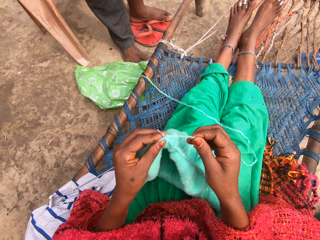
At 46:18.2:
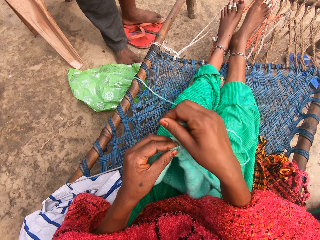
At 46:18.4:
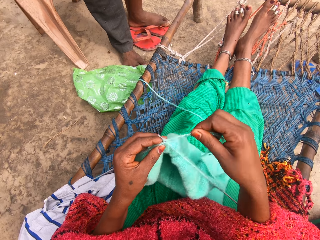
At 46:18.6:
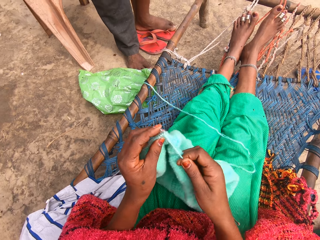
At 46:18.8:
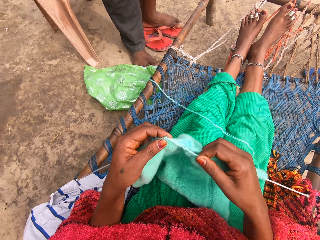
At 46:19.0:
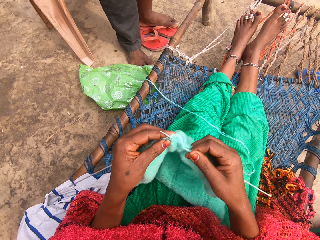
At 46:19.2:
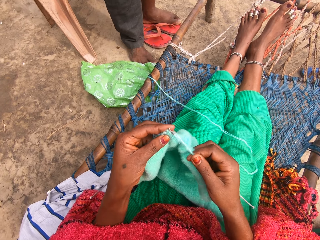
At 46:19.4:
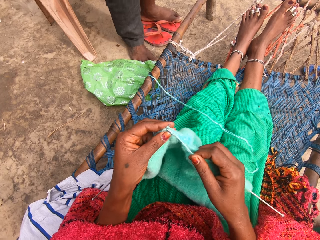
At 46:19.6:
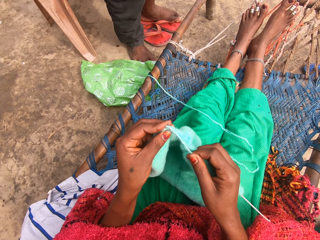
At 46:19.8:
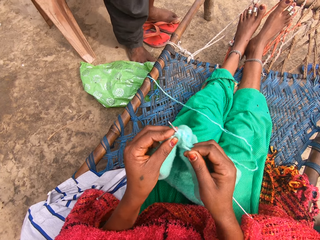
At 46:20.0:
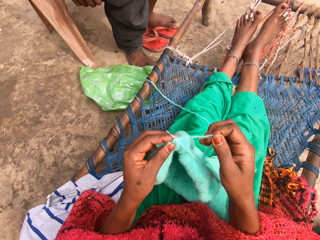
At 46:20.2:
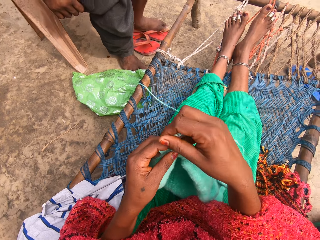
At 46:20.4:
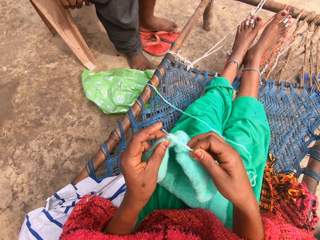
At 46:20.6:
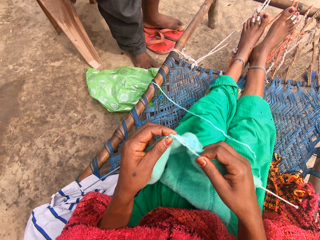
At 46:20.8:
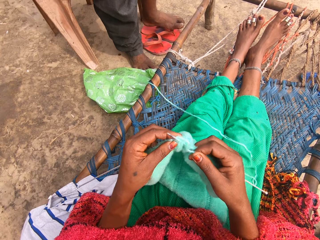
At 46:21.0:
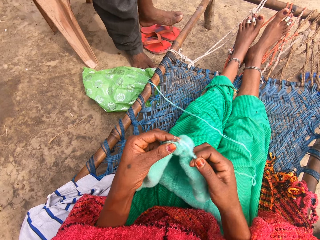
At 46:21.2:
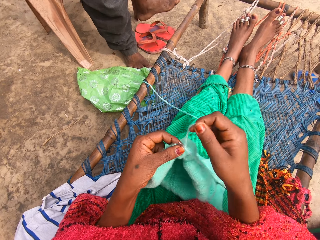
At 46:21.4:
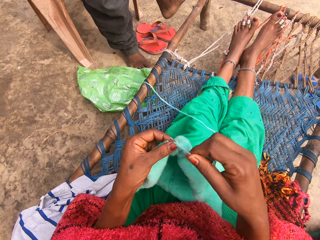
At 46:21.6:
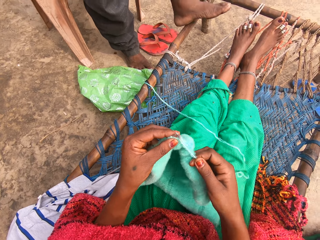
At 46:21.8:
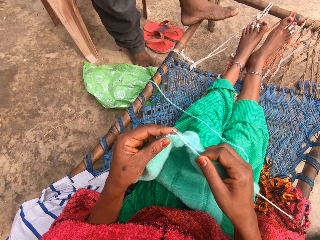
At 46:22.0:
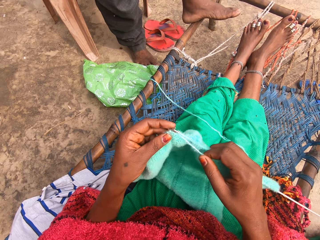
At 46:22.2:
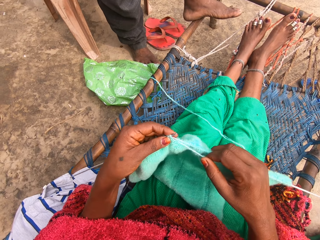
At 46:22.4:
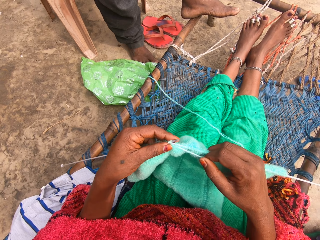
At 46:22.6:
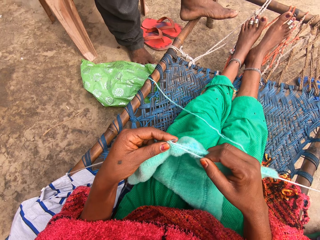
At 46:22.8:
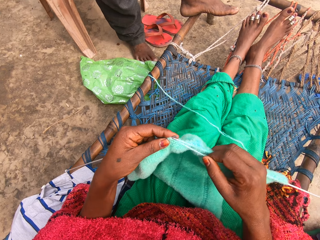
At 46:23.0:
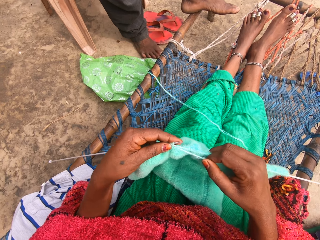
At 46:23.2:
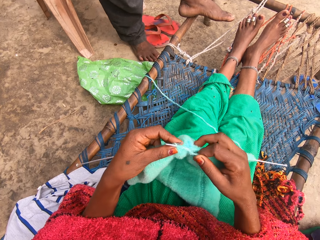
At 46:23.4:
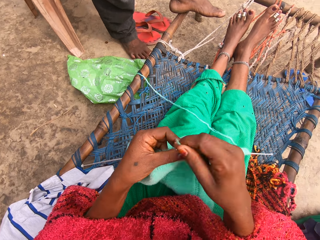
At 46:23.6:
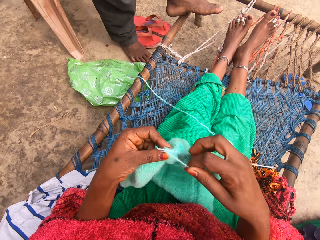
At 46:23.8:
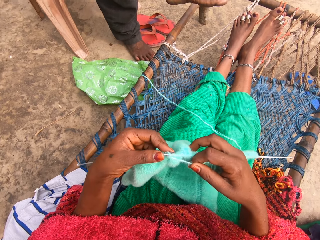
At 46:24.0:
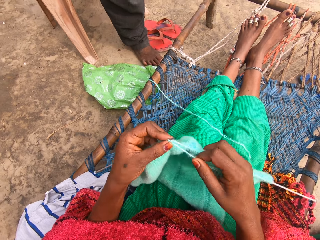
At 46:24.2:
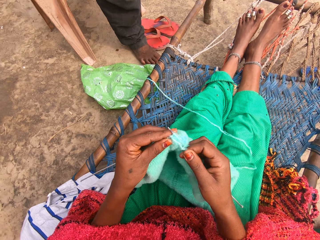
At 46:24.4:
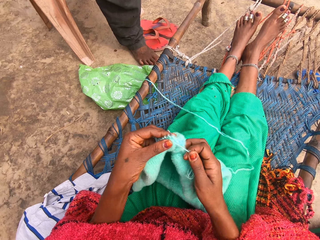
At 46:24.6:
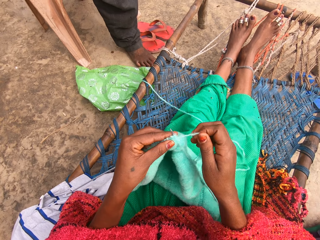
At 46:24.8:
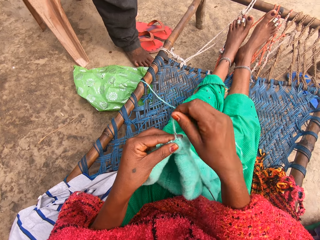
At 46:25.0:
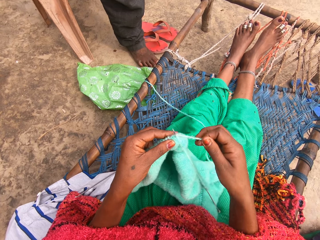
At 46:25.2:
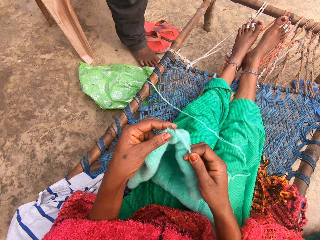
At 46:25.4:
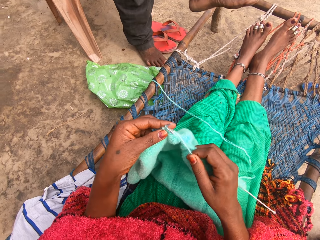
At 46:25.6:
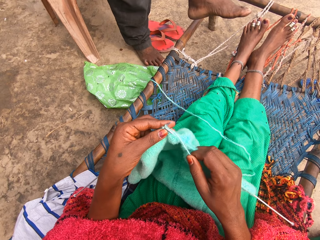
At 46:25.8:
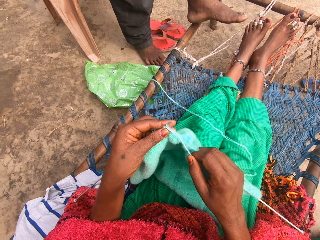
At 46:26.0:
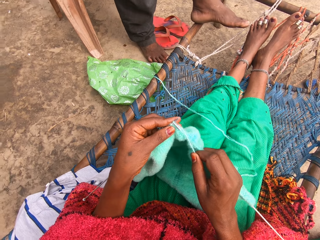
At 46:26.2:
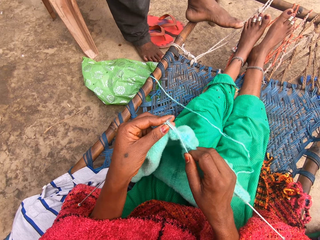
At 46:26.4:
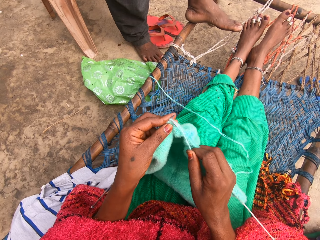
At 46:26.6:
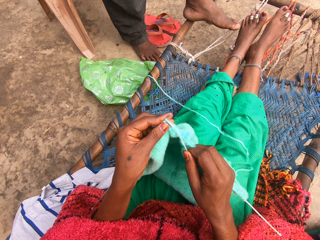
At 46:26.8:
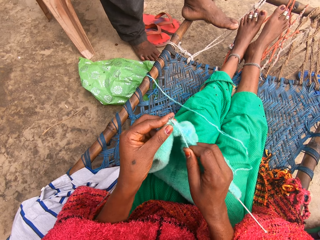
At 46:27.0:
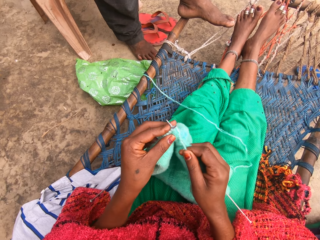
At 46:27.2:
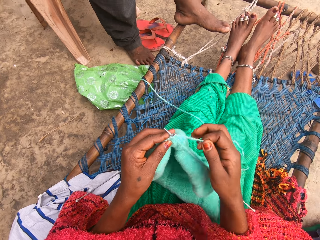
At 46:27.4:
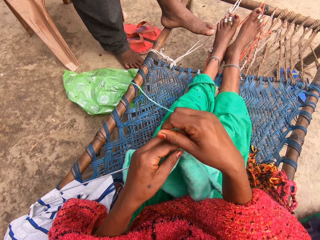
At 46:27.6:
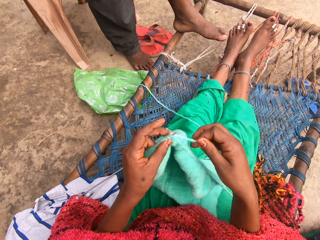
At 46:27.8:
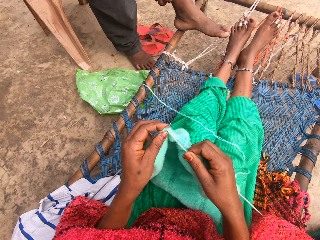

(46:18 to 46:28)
The camera wearer rolls the yarn around one of the knitting needles. They knit the fabric with the knitting needles. They roll the yarn around one of the knitting needles. They knit the fabric with the knitting needles. They roll the yarn around one of the knitting needles. They knit the fabric with the knitting needles. They roll the yarn around one of the knitting needles. They knit the fabric with the knitting needles. They roll the yarn around one of the knitting needles. They knit the fabric with the knitting needles. They roll the yarn around one of the knitting needles.

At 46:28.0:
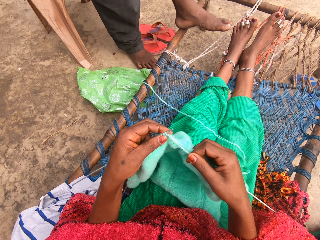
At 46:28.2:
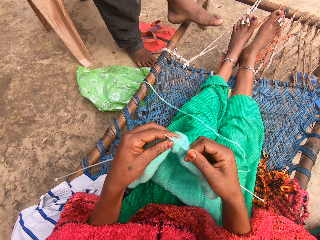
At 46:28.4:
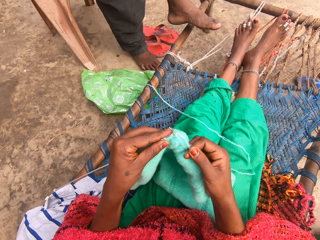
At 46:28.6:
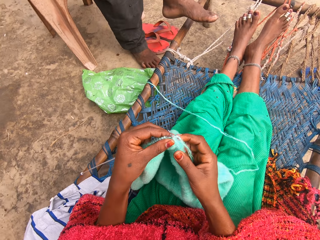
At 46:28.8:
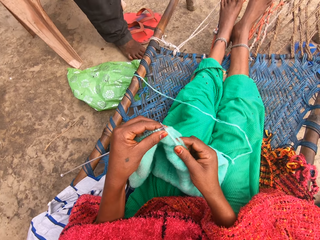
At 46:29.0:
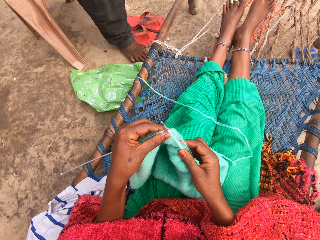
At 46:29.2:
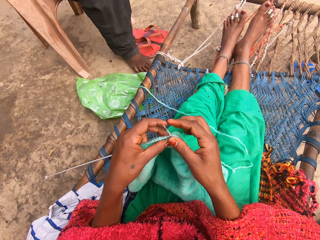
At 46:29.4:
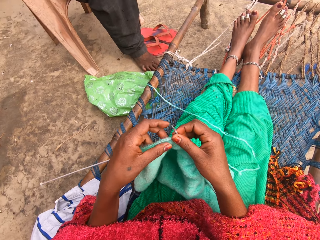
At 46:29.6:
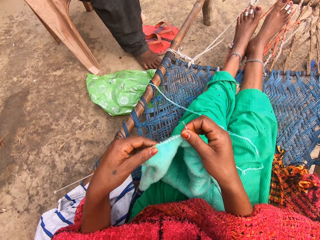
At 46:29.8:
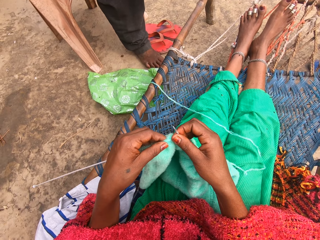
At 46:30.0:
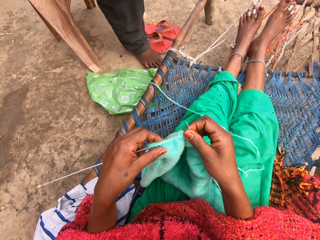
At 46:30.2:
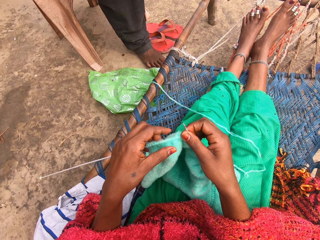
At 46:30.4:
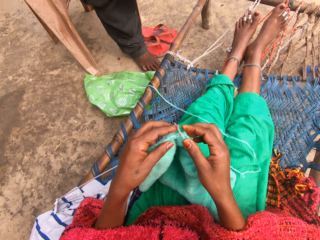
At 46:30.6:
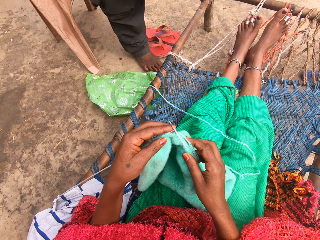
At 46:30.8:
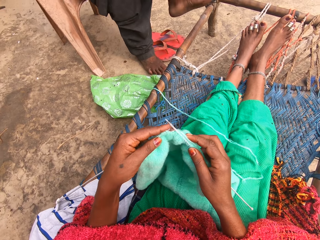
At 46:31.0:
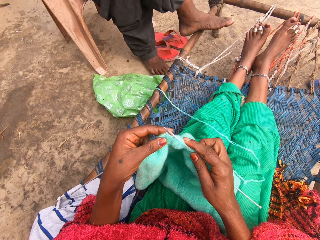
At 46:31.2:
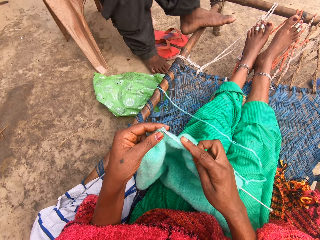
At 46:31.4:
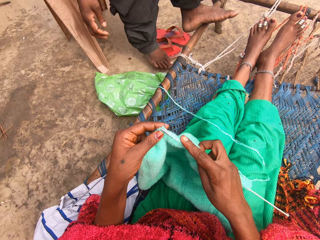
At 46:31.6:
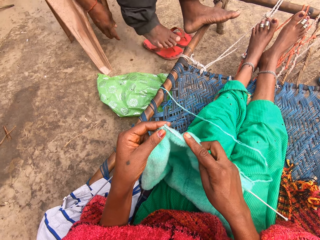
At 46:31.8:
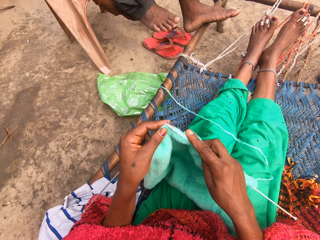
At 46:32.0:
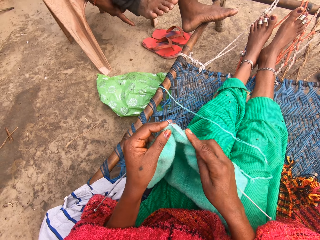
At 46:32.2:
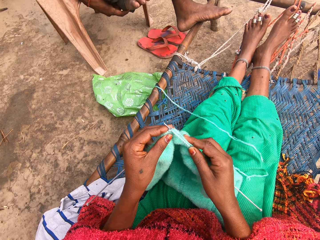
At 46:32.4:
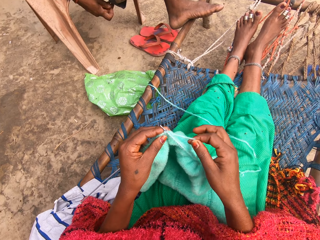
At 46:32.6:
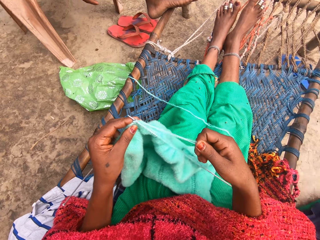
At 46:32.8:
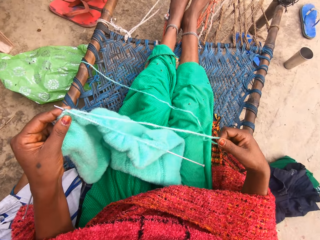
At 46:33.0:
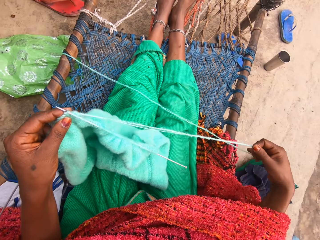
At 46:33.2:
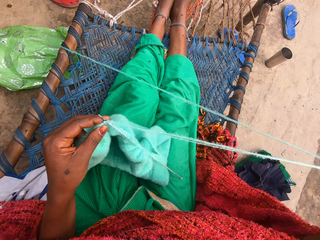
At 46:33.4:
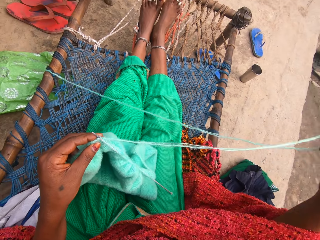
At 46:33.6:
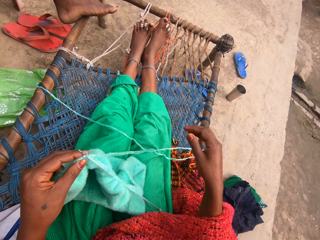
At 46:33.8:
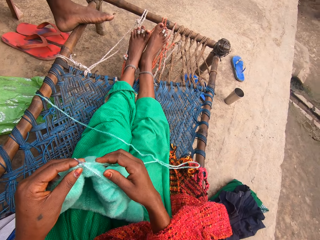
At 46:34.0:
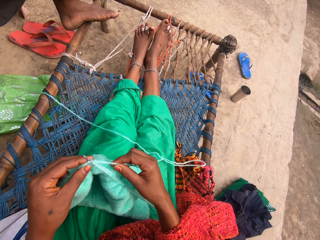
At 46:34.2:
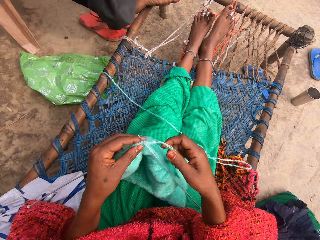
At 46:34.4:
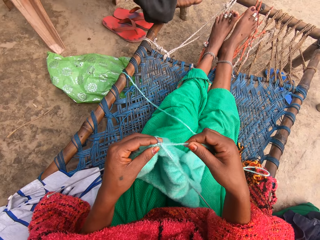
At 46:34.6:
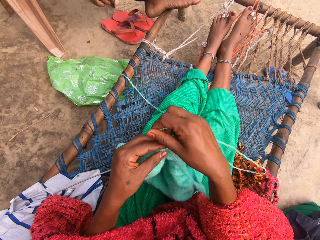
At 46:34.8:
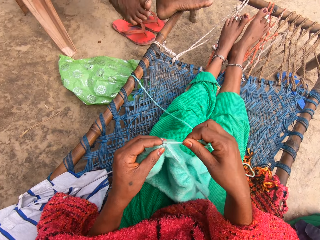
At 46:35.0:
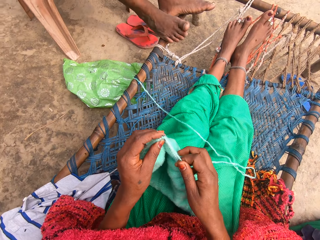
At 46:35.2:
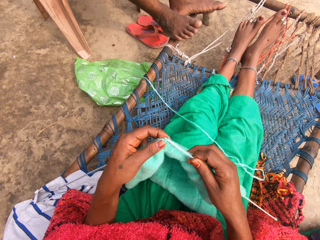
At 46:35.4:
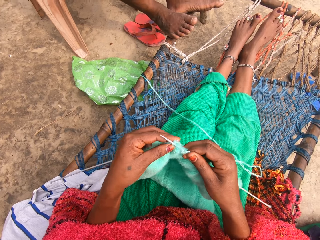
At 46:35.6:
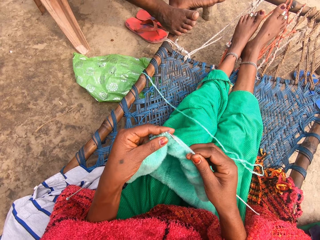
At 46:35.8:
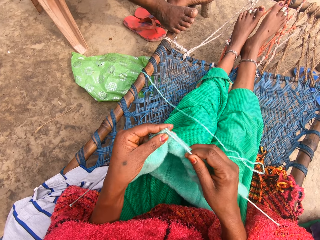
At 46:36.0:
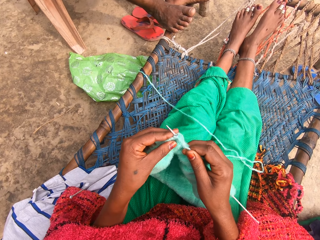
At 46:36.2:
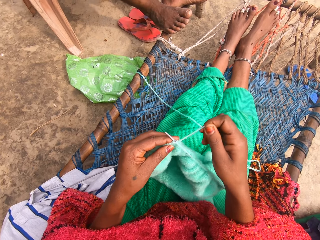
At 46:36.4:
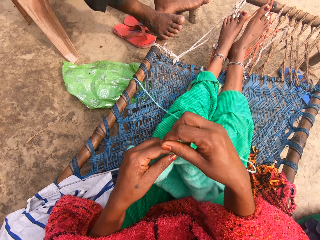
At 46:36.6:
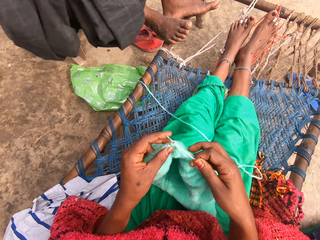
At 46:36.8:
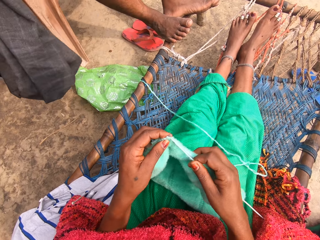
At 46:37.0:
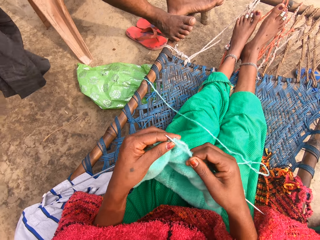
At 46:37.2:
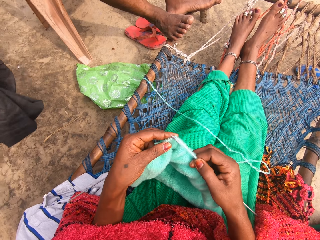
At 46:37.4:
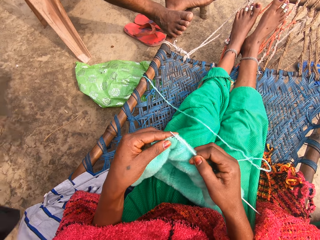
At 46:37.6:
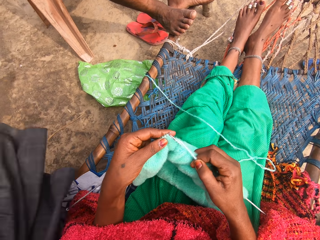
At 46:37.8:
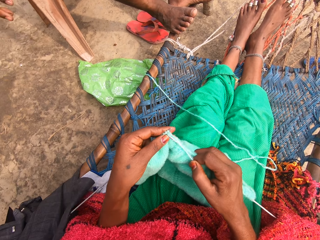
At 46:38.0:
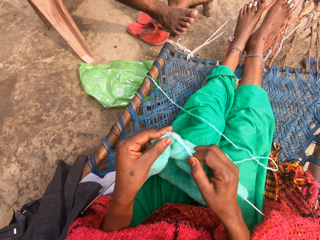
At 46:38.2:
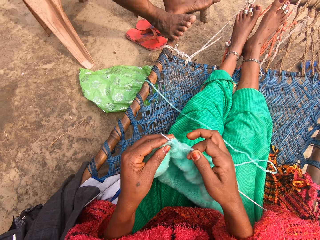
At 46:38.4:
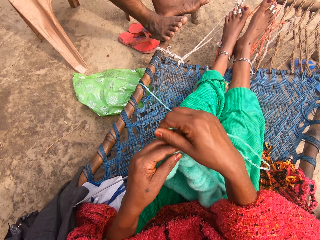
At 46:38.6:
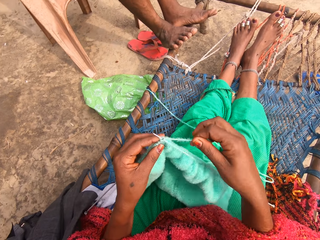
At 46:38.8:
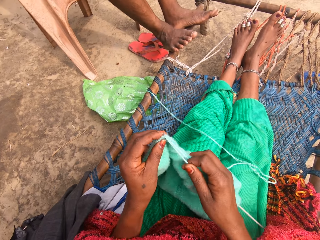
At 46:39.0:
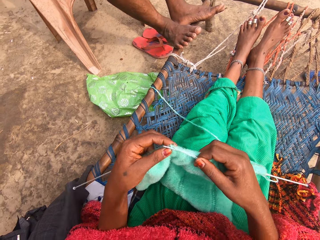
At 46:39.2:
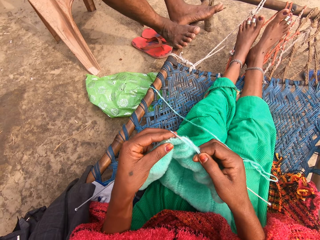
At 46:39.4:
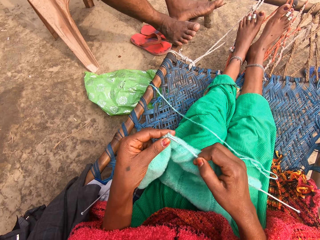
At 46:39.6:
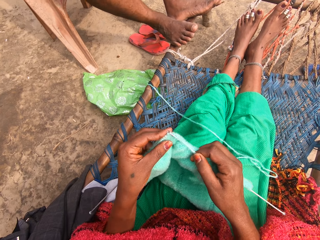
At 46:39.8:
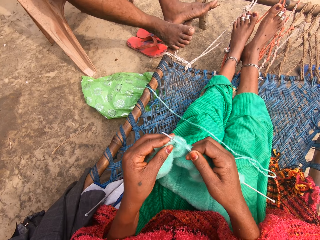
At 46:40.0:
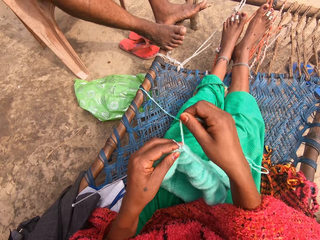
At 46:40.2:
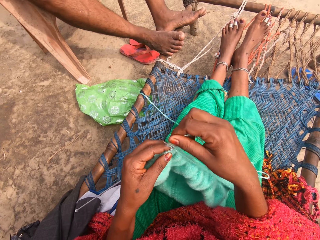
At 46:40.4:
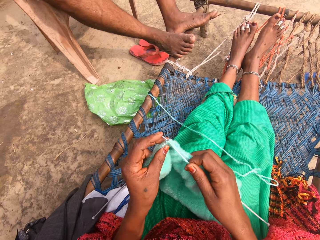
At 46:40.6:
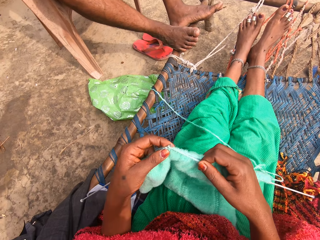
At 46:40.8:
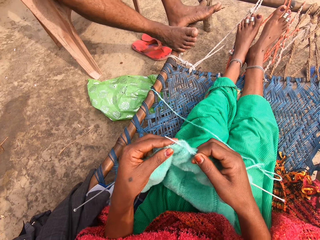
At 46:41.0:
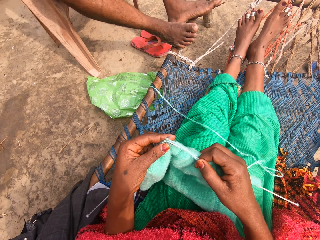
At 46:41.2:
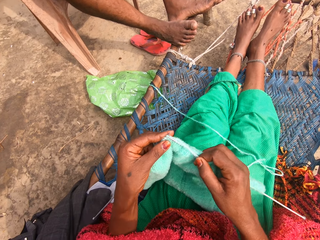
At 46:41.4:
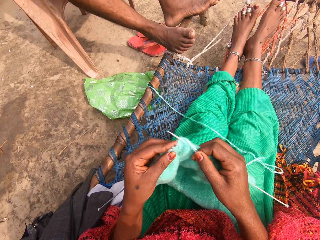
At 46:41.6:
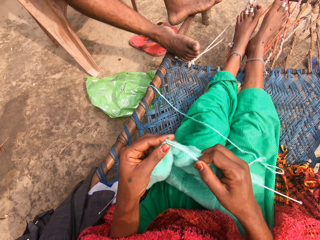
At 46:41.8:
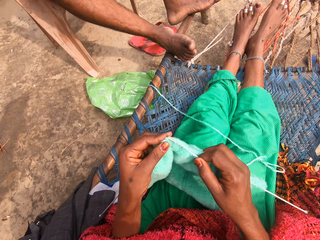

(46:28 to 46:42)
The camera wearer knits the fabric with the knitting needles. They adjust the fabric. They knit the fabric with the straight knitting needles. They touch the thread. They stretch out the yarn. They hold the yarn. They roll the yarn around one of the knitting needles. They knit the fabric with the straight knitting needles. They roll the yarn around one of the knitting needles. They knit the fabric with the knitting needles. They roll the yarn around one of the knitting needles. They knit the fabric with the knitting needles. They roll the yarn around one of the knitting needles. They knit the fabric with the knitting needles.
